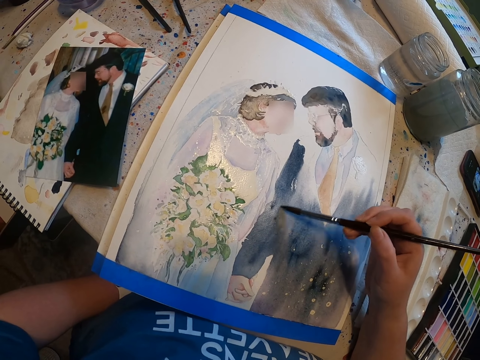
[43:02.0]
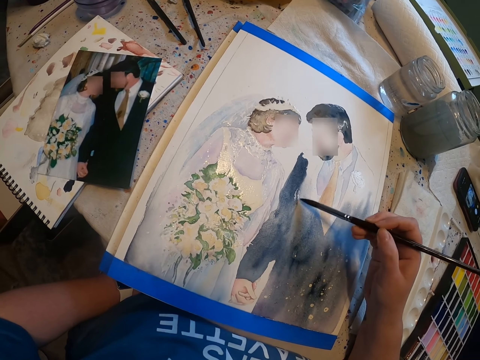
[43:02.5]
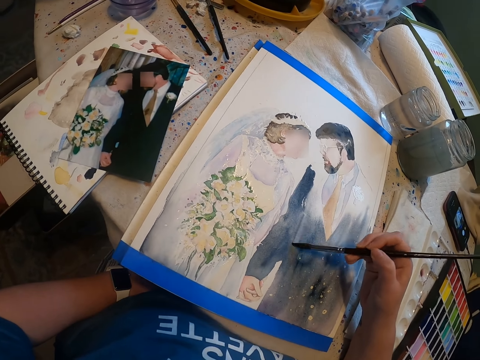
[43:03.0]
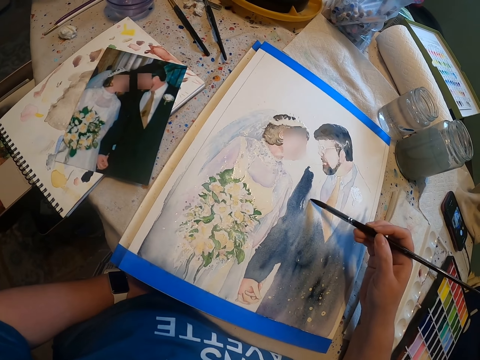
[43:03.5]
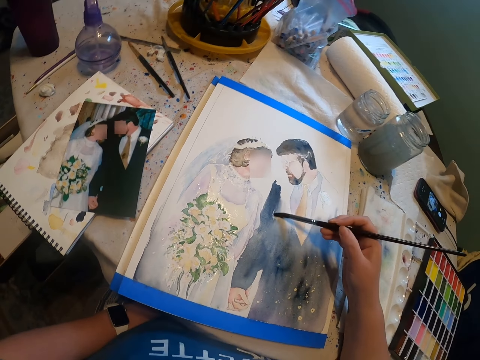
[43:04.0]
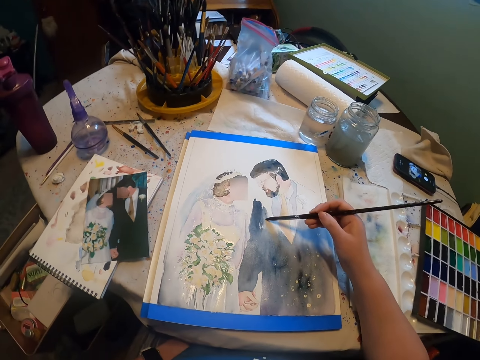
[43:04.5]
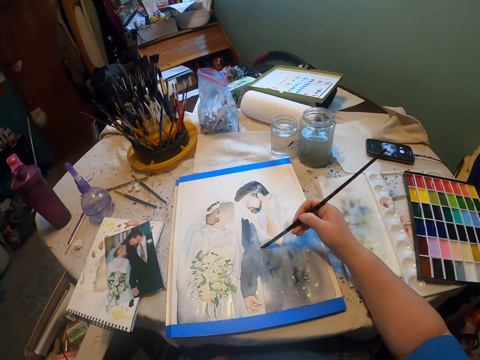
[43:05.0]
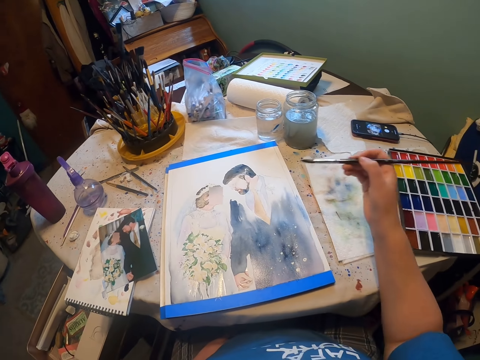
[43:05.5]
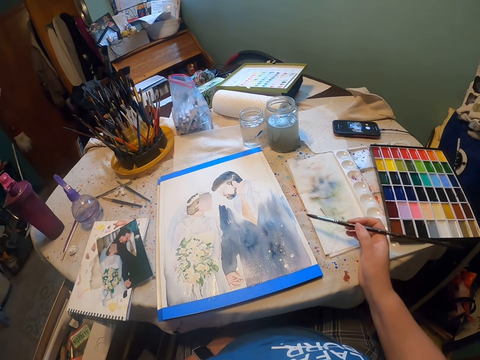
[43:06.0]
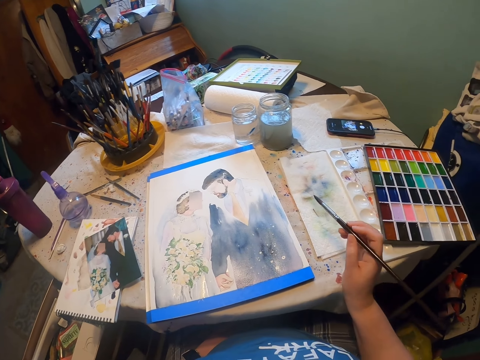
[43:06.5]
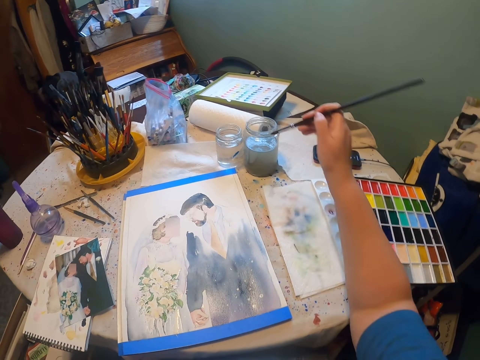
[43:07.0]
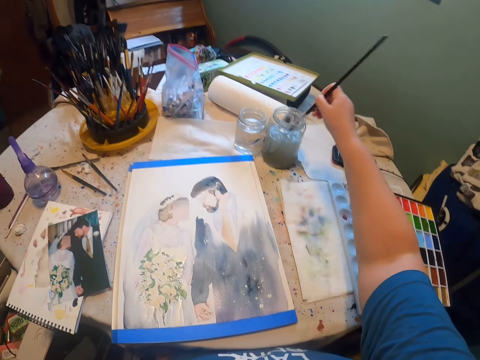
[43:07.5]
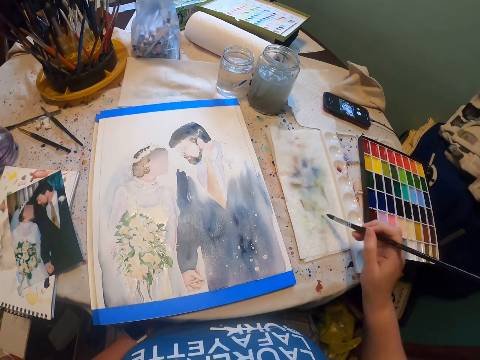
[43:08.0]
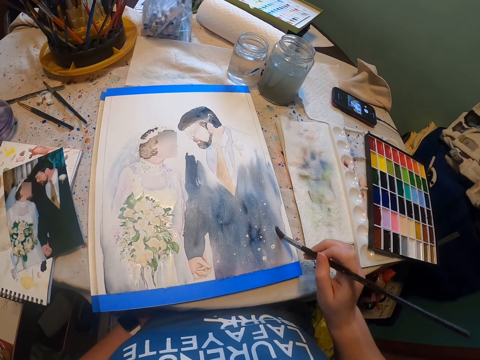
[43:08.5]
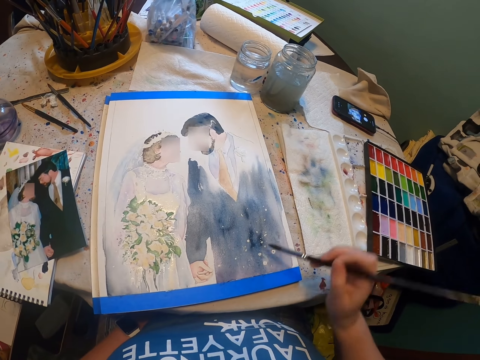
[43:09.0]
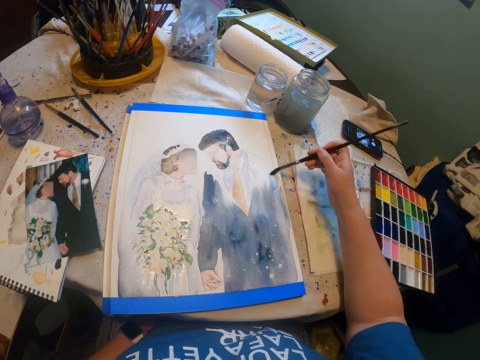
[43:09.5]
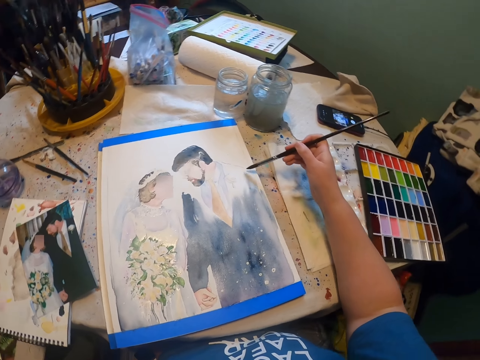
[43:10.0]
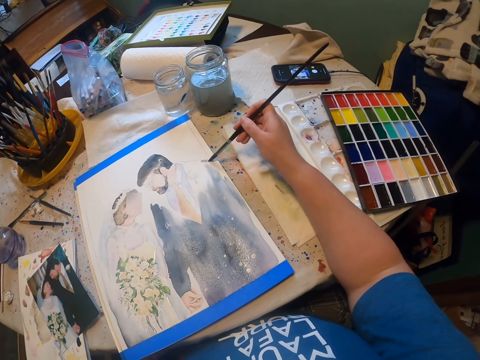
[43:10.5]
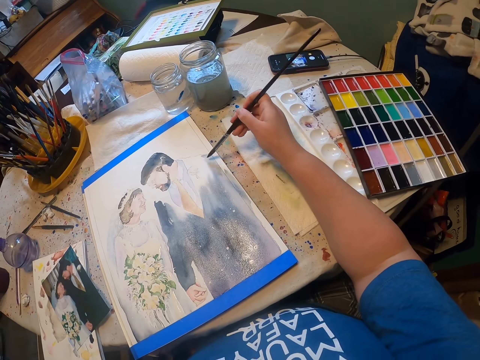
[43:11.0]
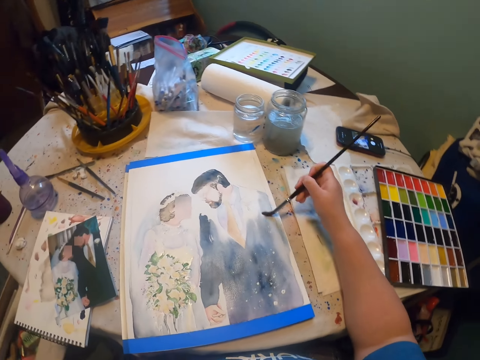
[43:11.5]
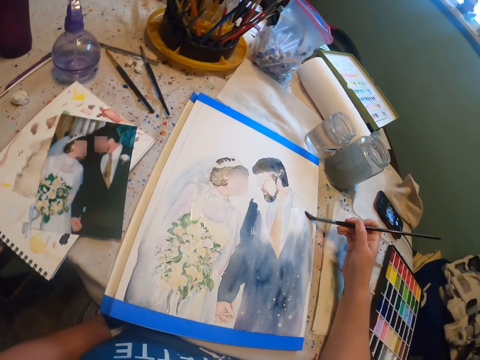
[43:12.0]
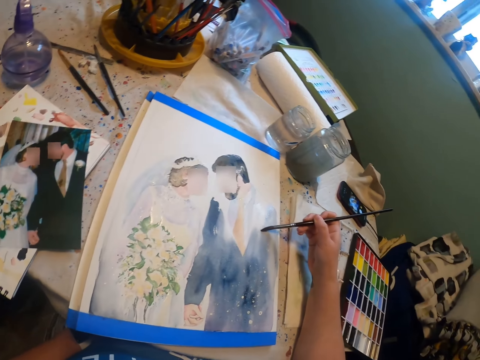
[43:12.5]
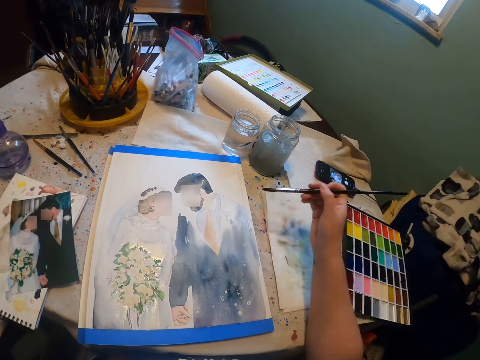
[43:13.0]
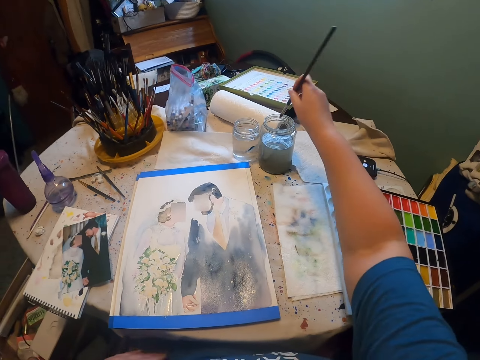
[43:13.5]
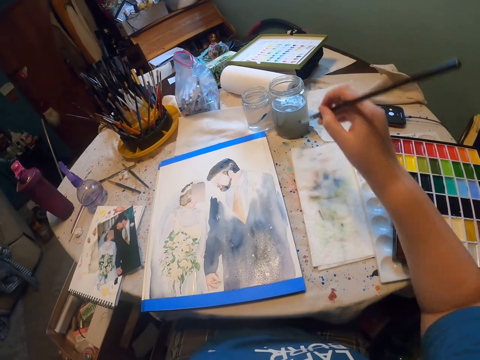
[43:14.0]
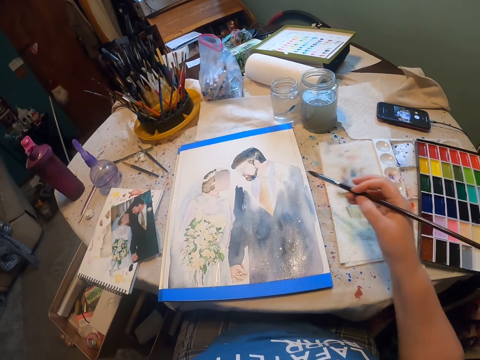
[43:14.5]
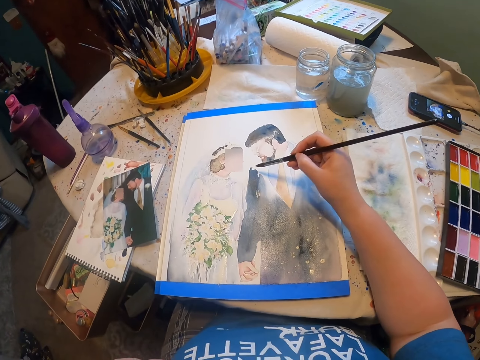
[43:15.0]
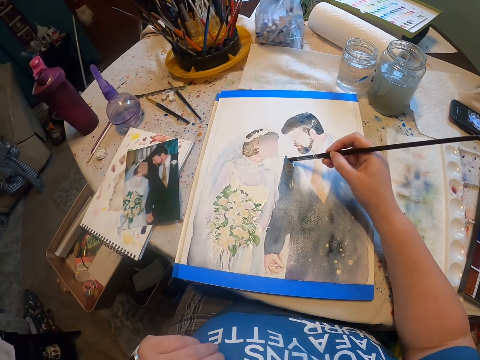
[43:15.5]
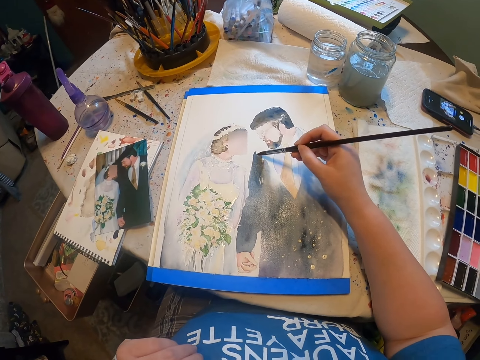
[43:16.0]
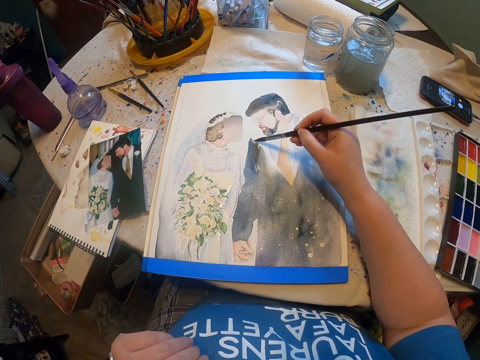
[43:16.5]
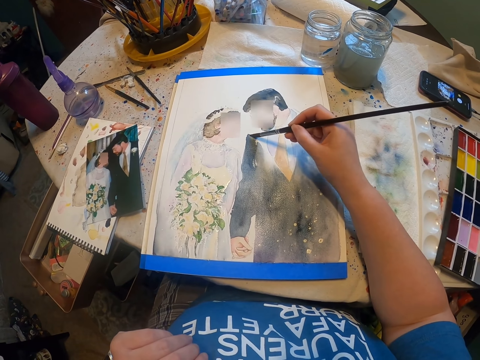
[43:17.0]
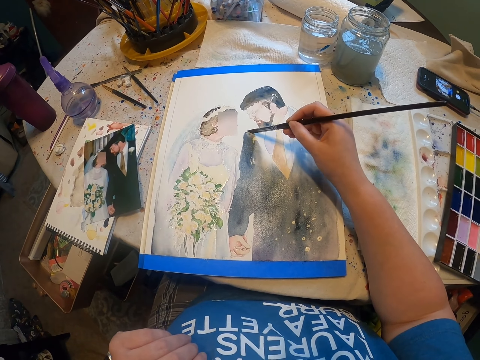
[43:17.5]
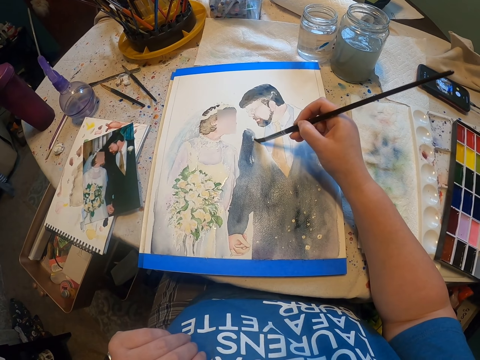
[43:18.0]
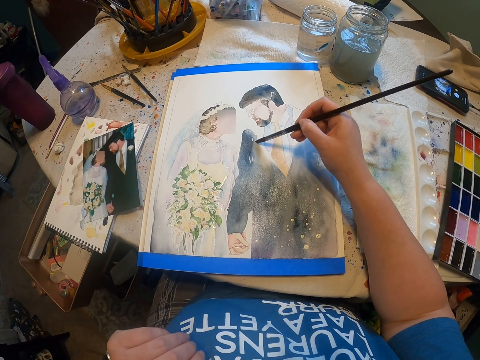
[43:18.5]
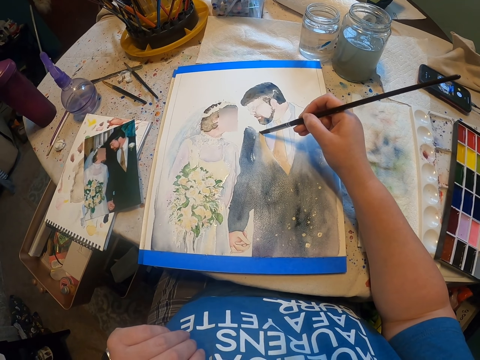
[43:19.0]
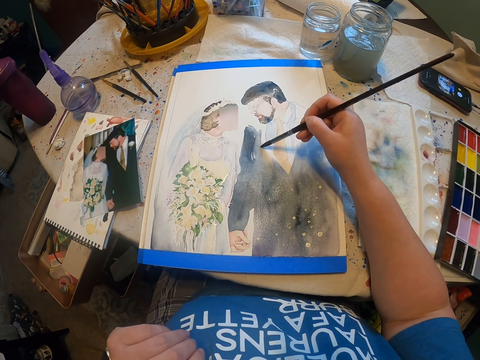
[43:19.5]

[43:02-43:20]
The camera wearer dips a paint brush in the water color. They paint the sketch with the paint brush. They dip the paint brush in the water color. They reduce the paint from the paint brush. They paint the paint paper.

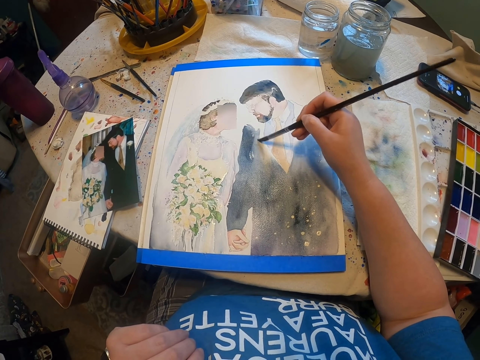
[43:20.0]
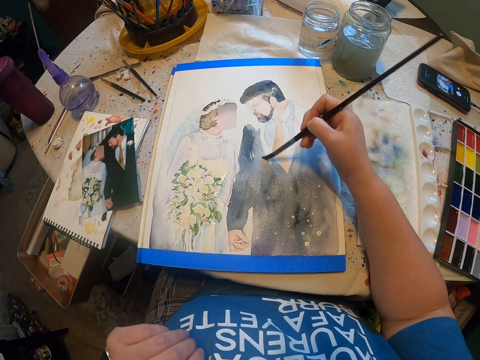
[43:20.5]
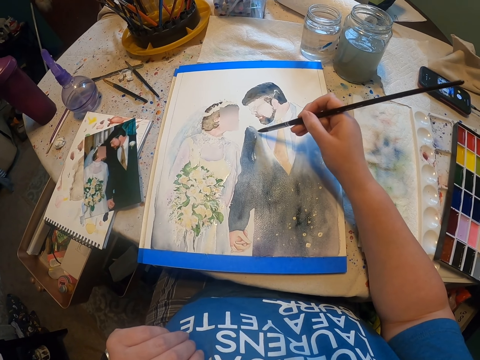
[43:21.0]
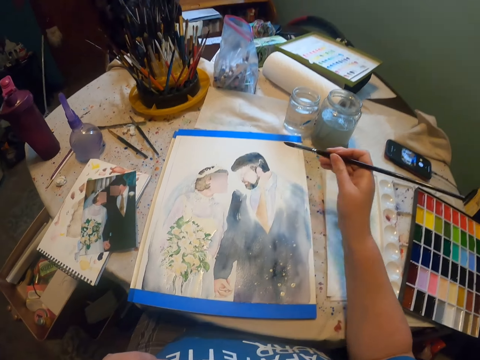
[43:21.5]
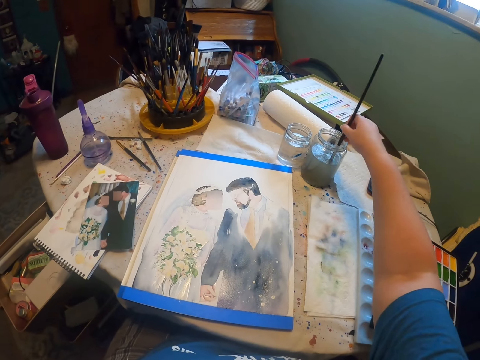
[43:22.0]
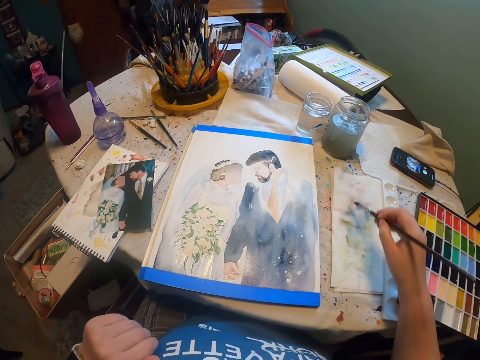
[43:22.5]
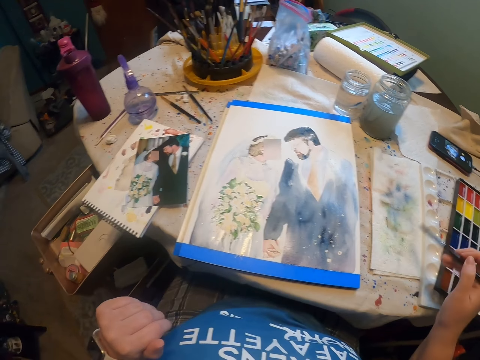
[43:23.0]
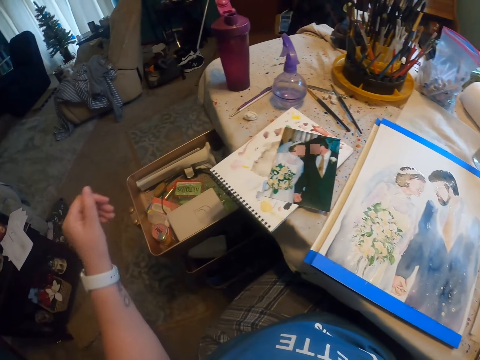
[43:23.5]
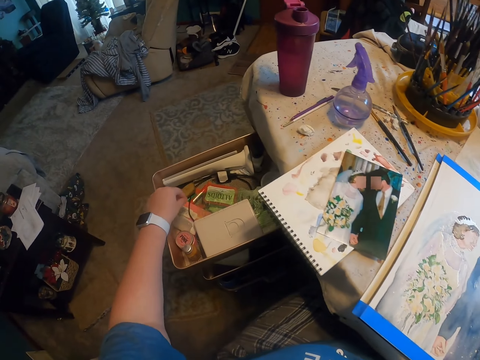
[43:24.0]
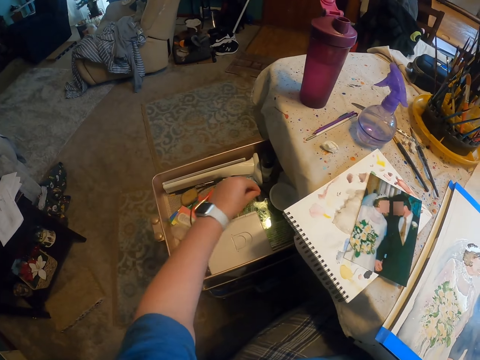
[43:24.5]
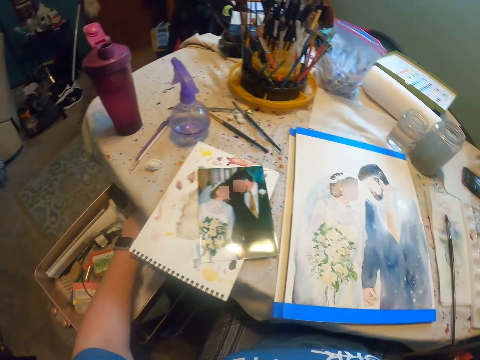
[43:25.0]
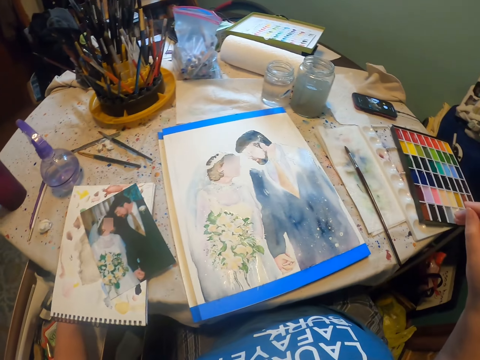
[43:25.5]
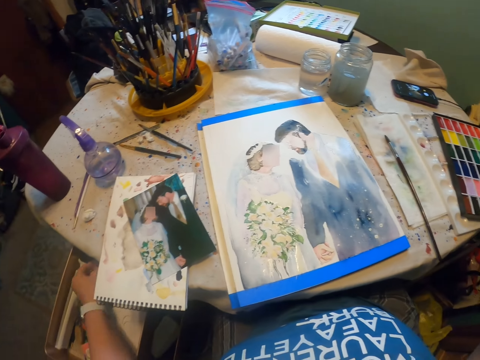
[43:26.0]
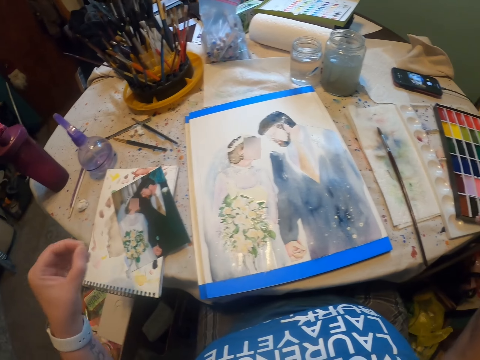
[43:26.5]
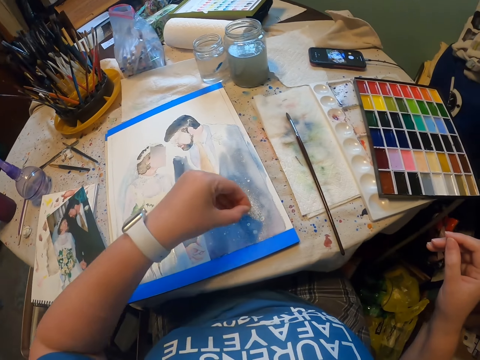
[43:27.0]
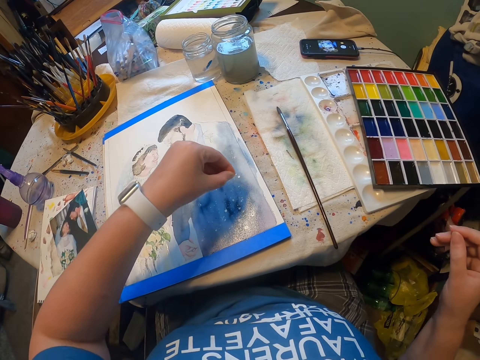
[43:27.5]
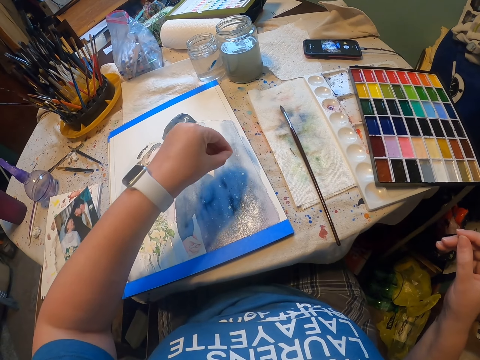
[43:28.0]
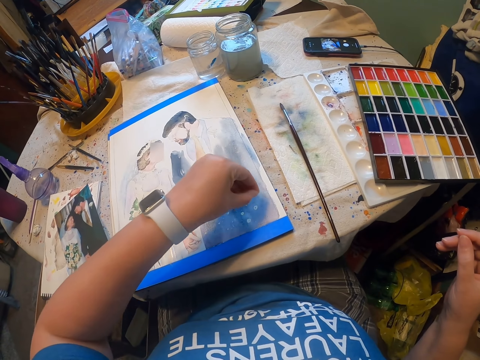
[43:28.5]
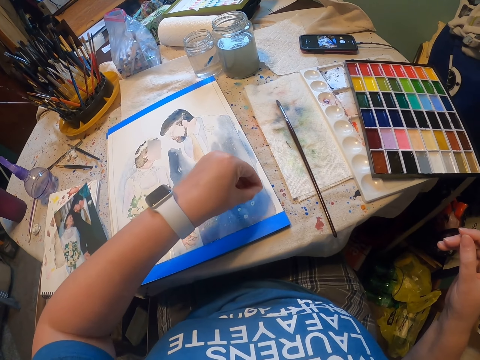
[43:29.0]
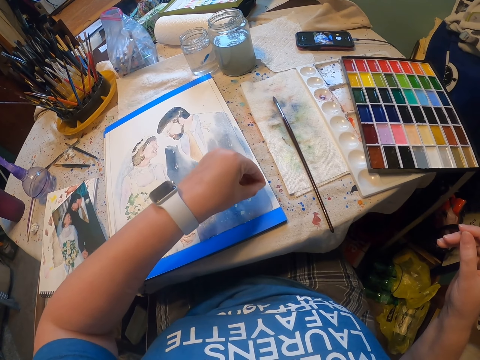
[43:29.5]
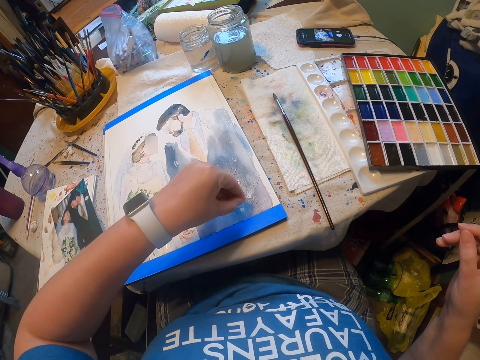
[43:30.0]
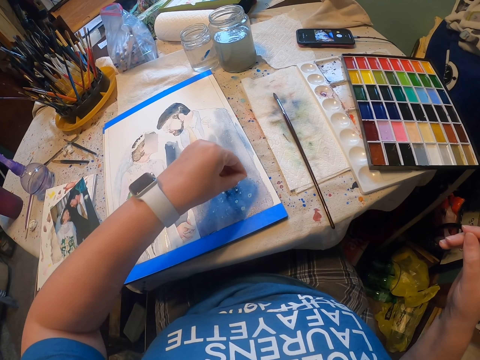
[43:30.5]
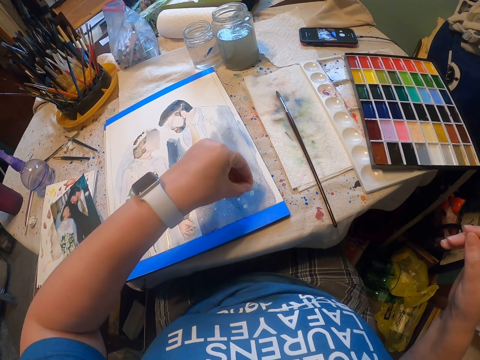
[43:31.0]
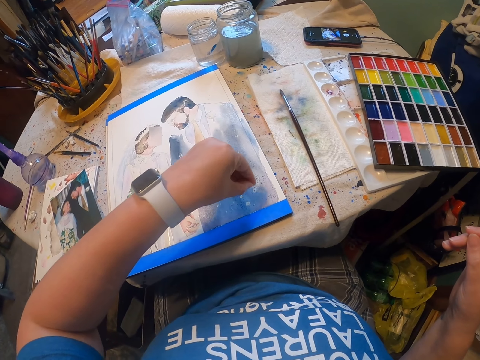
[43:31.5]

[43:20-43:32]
The camera wearer dips a paint brush in the water color. They reduce the paint from the paint brush. They turn to a carton on the floor. They lift something from the carton. They sprinkle the object on the paint paper.
